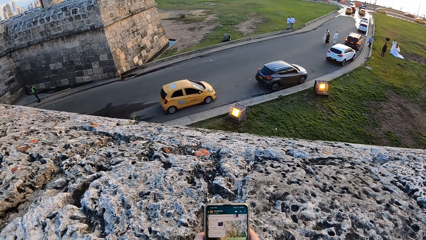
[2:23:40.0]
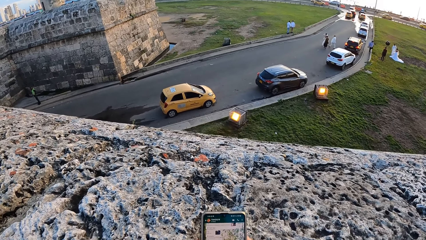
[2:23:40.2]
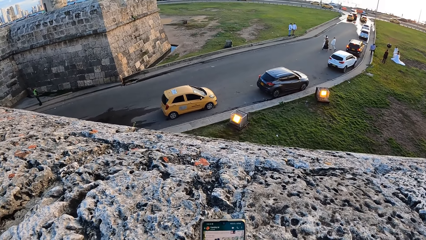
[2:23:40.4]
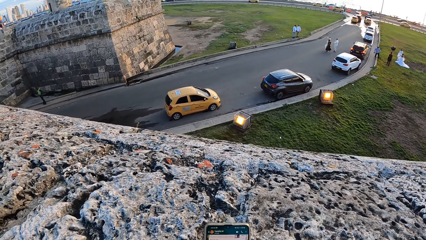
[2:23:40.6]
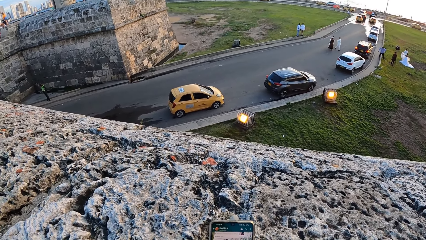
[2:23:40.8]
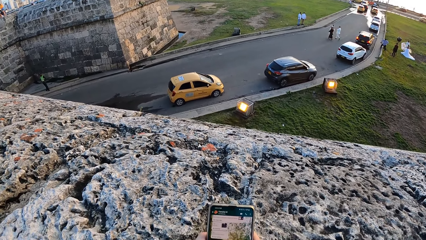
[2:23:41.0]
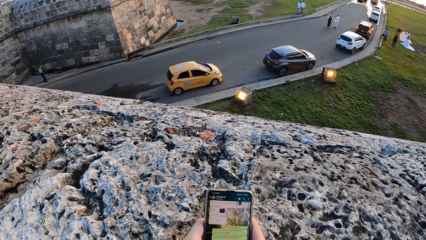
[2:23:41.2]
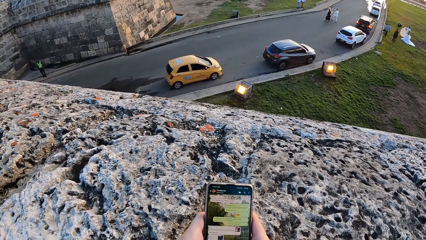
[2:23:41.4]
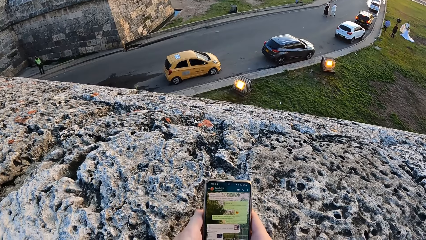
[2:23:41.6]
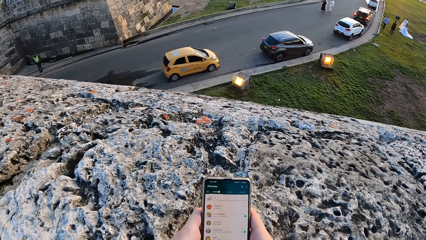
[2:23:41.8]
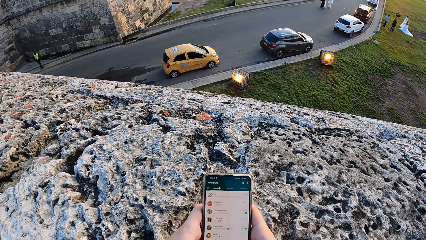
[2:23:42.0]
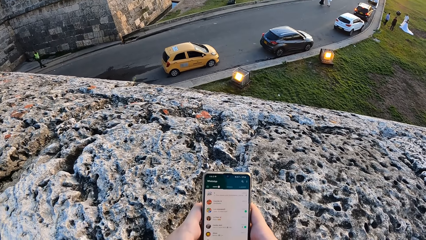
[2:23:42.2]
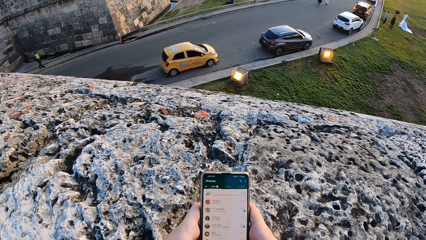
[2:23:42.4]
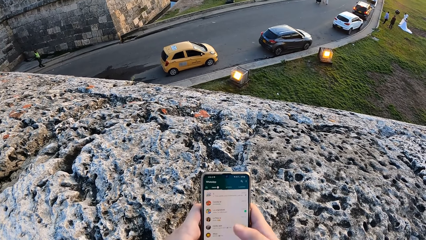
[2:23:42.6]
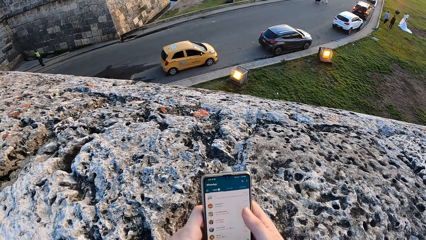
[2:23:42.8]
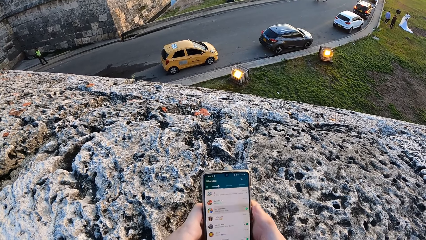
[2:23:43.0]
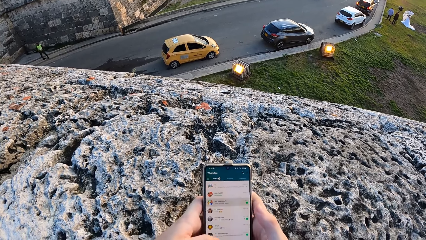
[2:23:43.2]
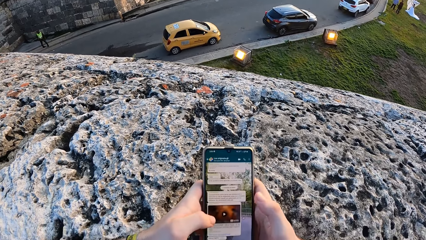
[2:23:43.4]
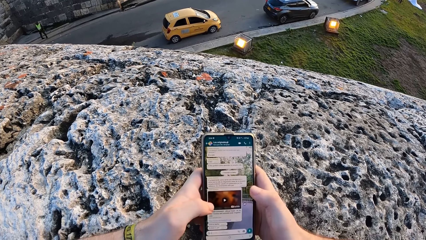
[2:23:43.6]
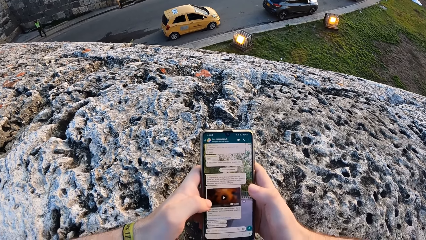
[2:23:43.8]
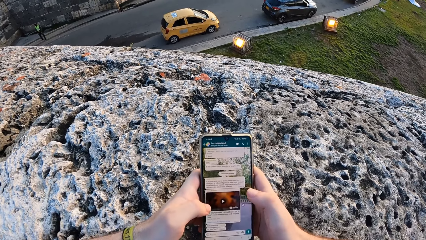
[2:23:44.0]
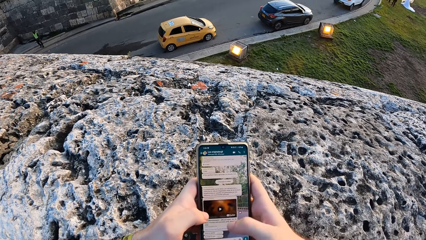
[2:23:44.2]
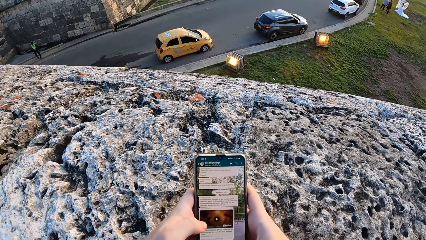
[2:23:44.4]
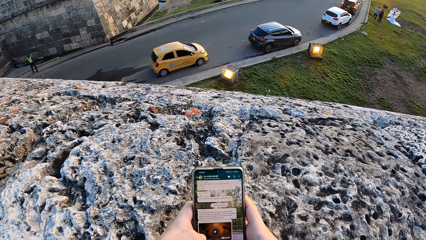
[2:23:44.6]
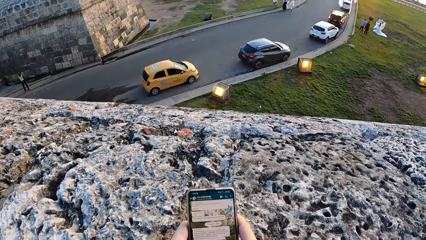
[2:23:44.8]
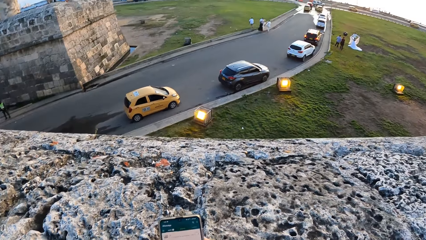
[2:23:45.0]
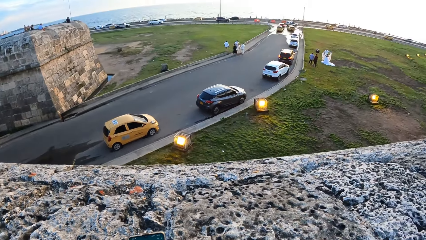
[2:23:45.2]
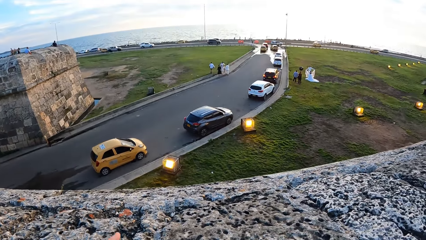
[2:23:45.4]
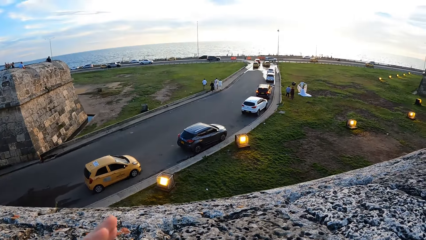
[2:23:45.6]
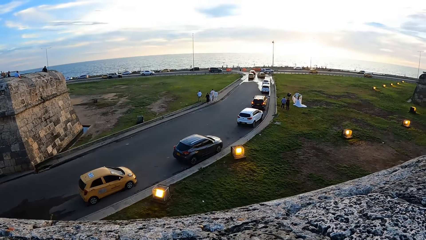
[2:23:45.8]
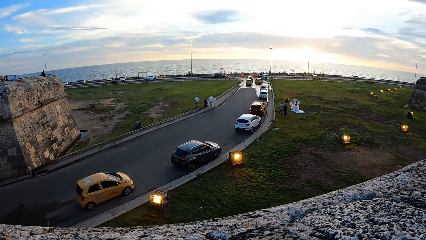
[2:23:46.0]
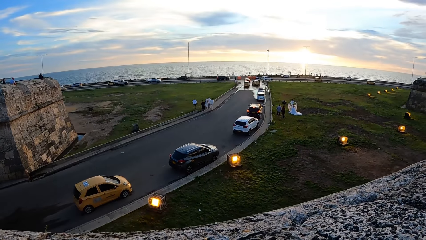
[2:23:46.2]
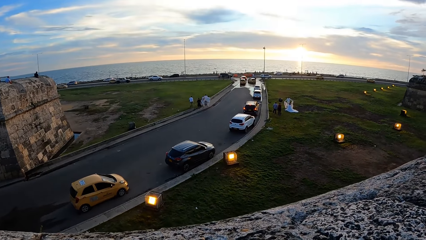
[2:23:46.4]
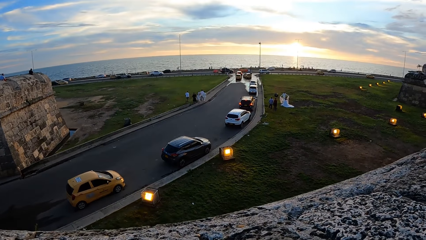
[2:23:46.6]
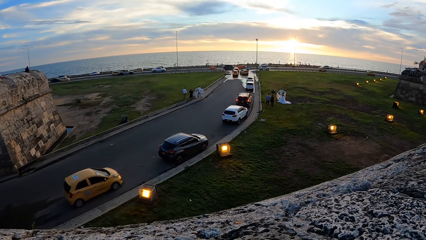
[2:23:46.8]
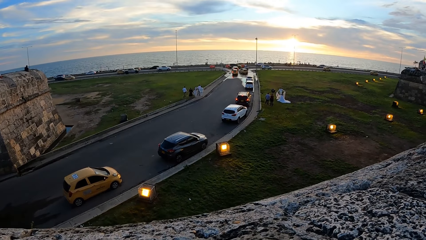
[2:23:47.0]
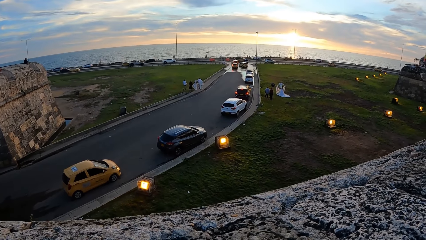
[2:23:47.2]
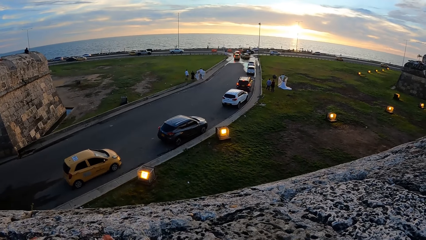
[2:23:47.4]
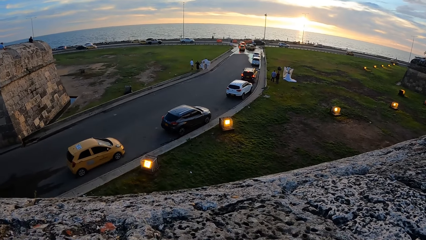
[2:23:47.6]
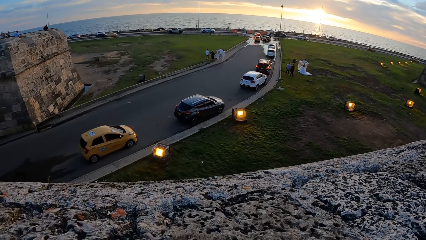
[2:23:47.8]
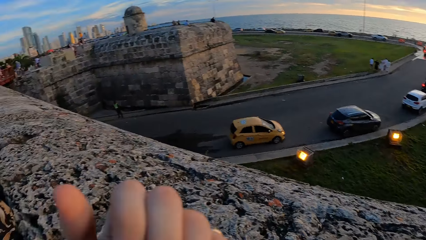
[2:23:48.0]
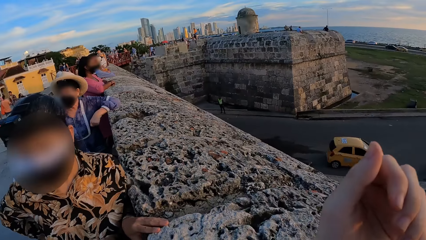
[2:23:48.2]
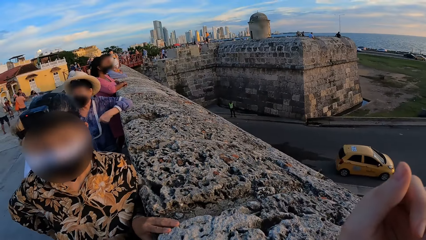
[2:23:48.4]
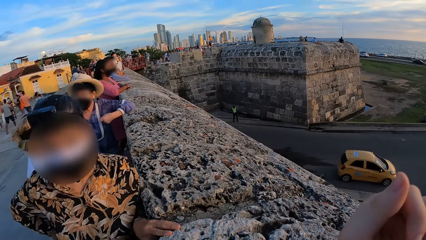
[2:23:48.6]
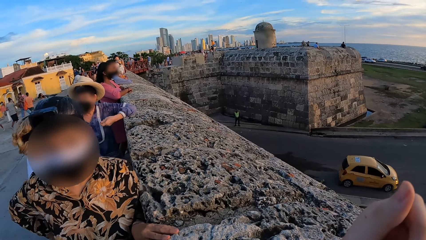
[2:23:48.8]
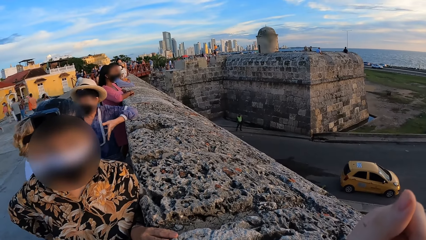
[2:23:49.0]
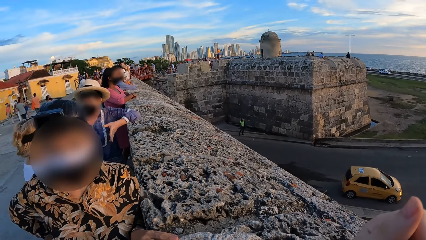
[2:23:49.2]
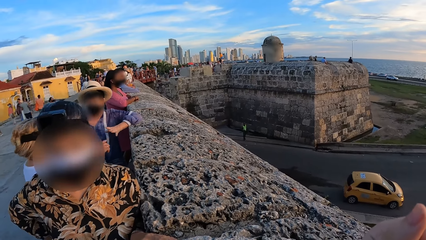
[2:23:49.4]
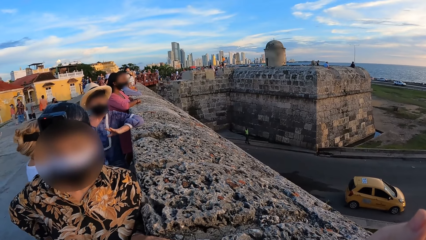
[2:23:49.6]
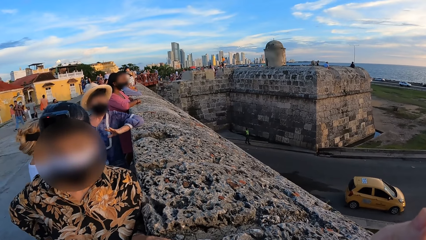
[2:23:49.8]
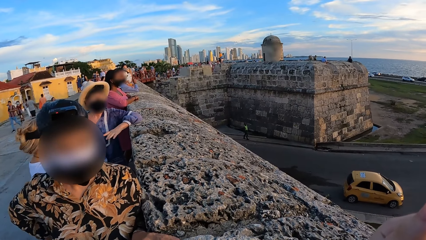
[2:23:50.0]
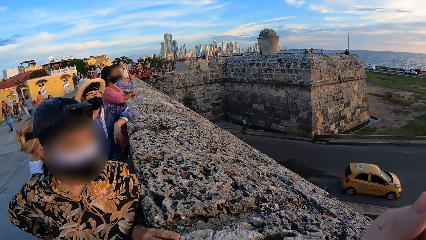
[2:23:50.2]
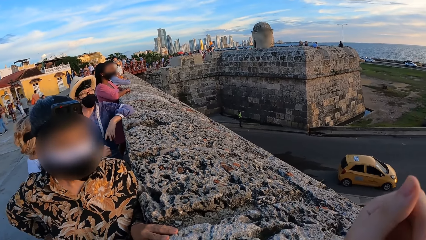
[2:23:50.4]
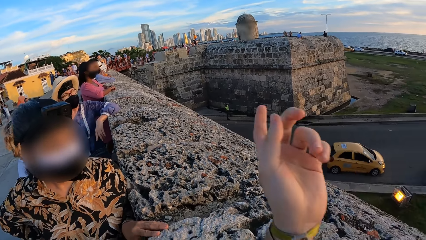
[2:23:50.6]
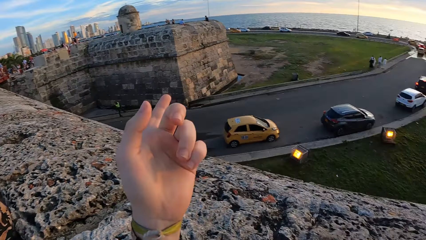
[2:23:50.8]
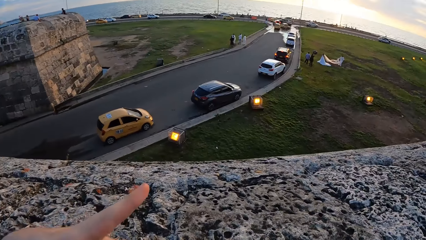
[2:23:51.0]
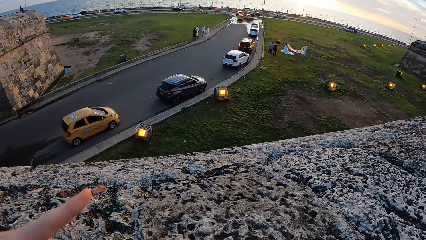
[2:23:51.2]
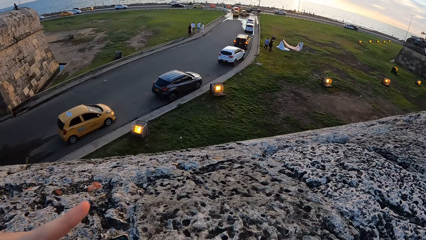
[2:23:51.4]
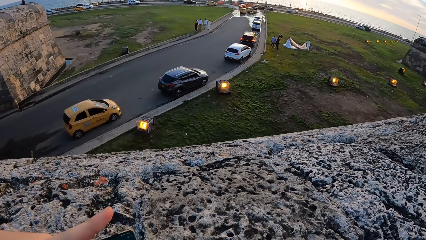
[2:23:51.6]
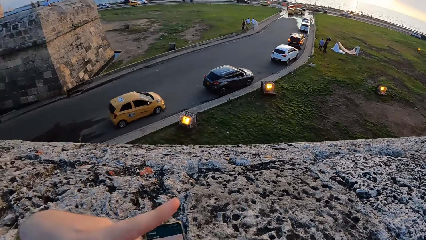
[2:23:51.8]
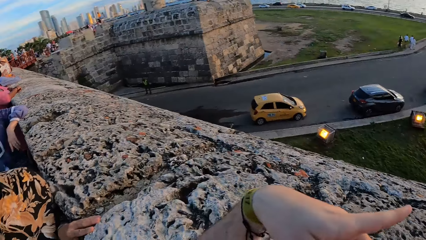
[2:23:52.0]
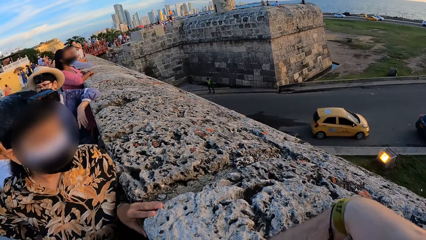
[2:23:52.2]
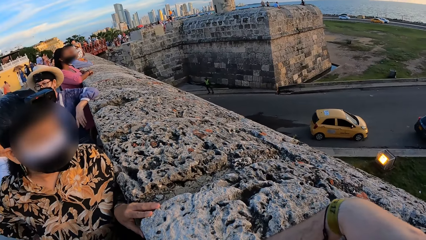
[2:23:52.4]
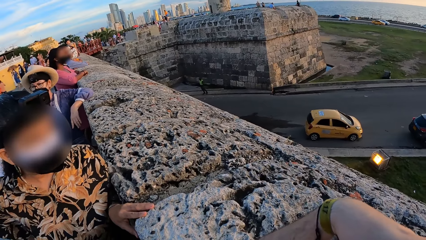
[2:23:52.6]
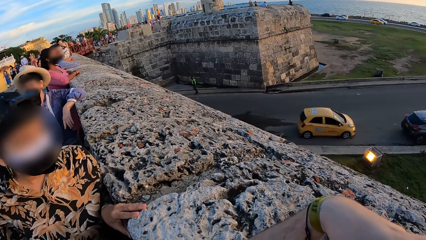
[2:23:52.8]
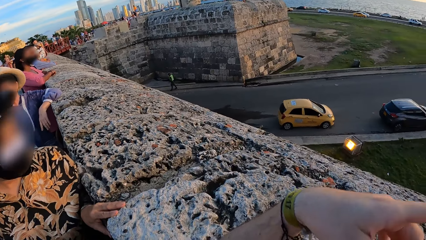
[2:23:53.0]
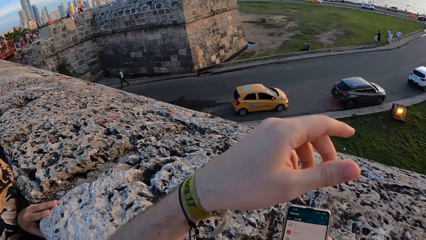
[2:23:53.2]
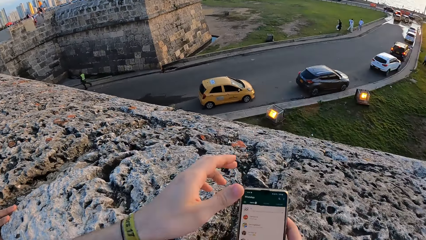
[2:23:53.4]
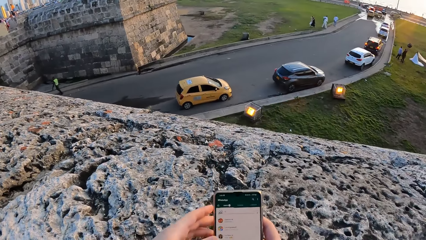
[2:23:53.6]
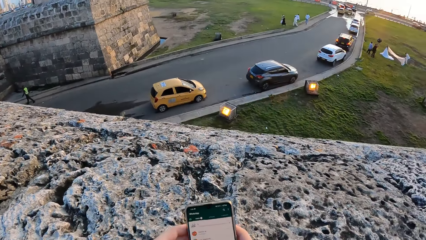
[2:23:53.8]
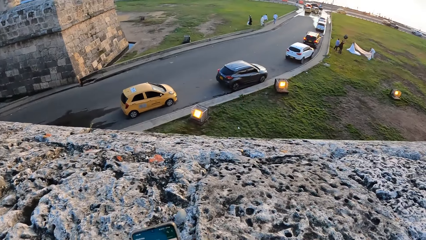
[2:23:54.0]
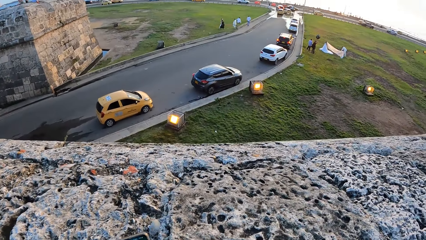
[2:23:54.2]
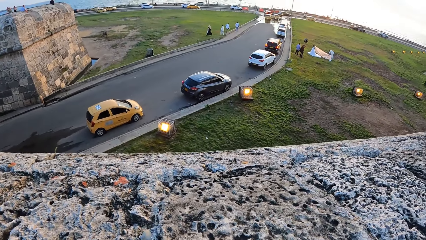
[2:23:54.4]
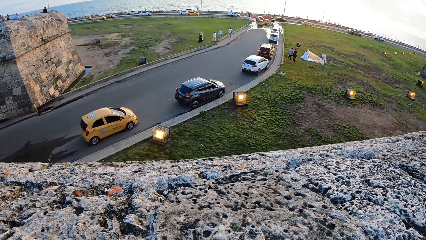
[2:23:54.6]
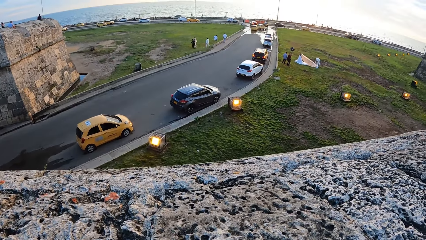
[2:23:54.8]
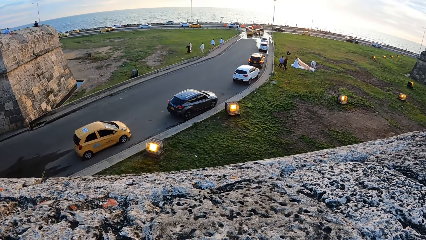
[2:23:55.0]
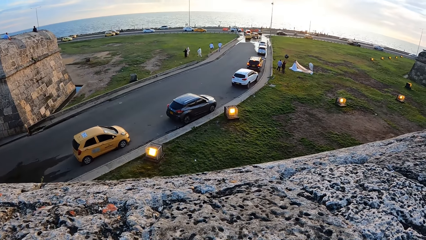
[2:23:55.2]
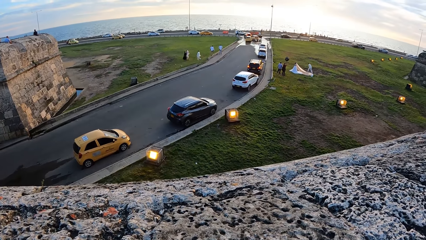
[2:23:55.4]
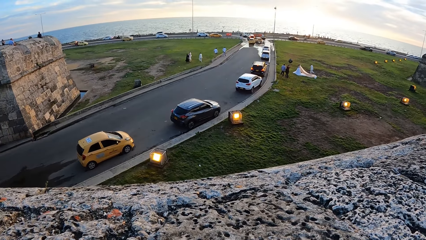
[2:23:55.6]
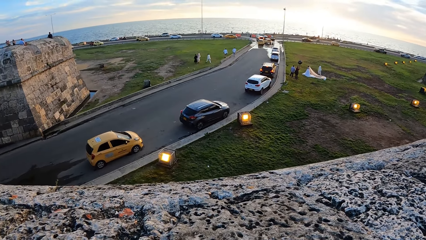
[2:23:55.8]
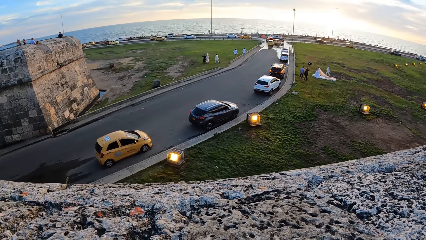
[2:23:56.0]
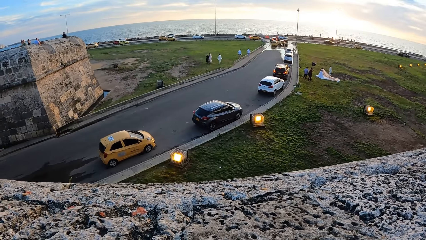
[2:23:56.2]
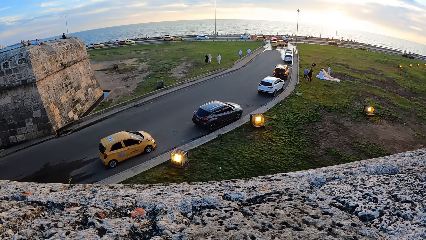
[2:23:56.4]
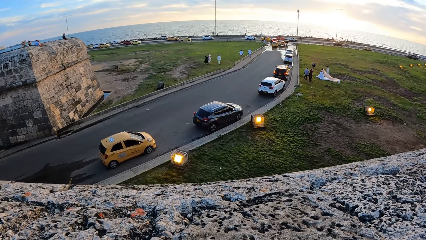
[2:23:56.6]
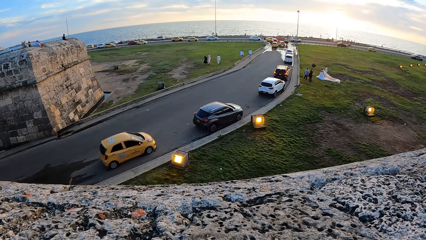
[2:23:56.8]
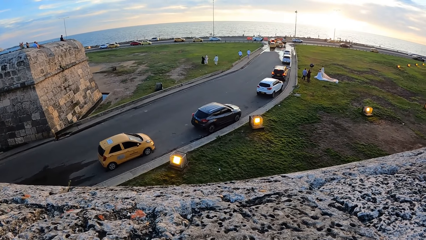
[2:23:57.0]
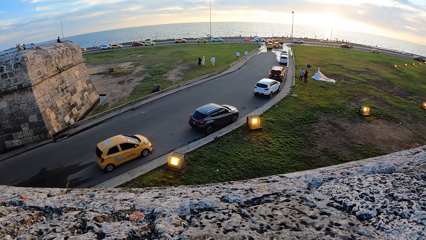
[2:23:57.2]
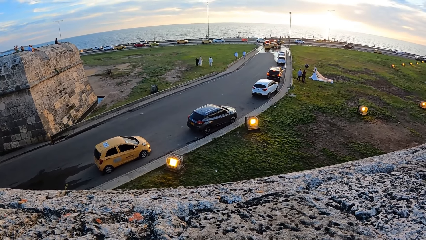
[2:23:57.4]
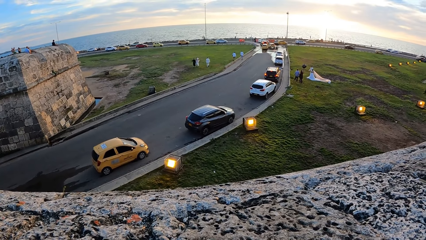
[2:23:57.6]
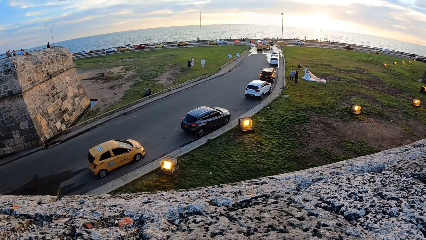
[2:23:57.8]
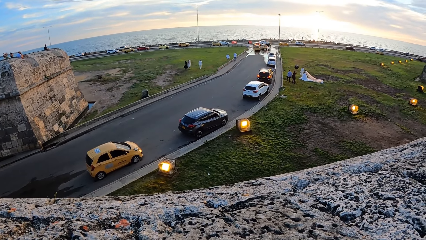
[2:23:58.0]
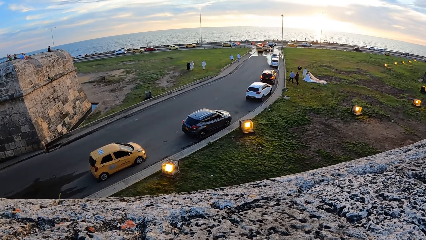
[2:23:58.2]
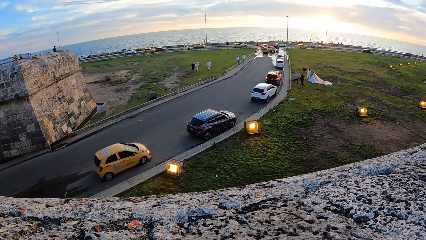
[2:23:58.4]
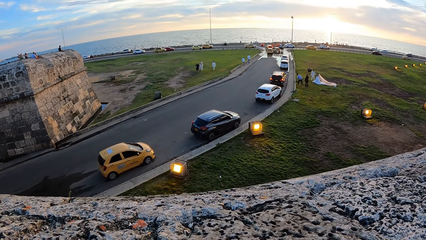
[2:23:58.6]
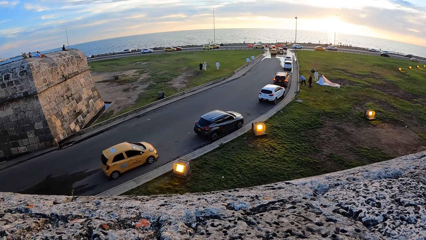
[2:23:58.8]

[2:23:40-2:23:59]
The camera wearer looks around the road. She converses with the second woman. She points at a field with her left hand. She holds the phone with both hands on the wall. She looks around the road.
